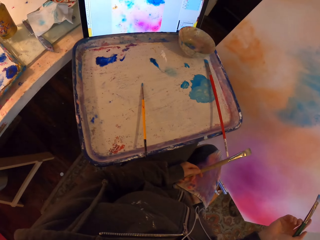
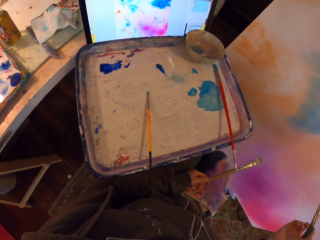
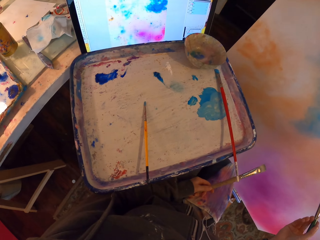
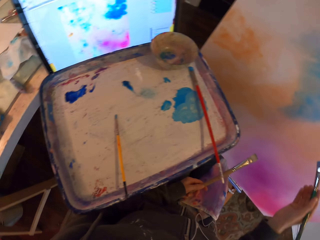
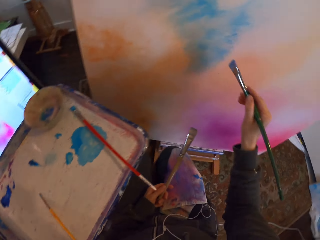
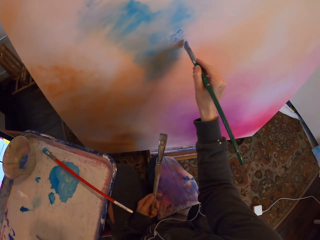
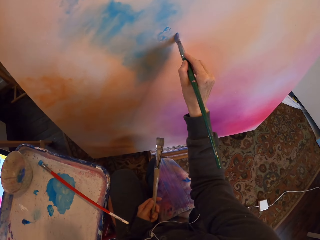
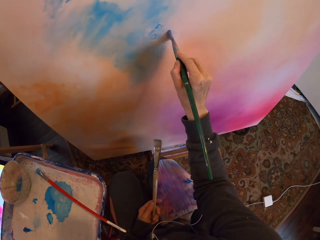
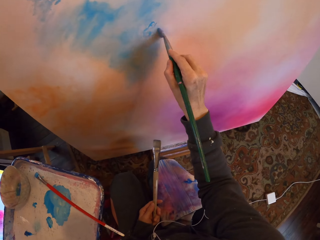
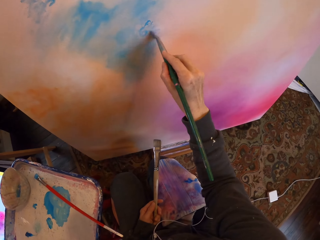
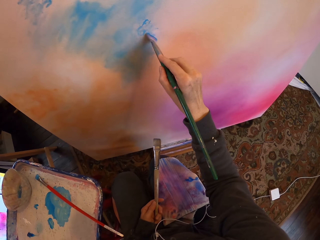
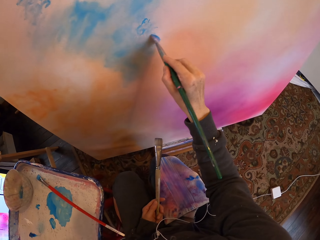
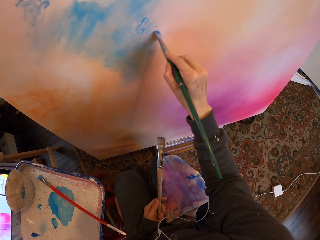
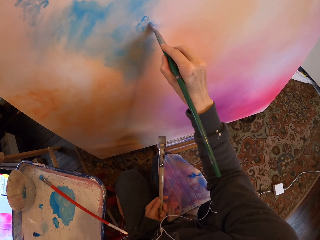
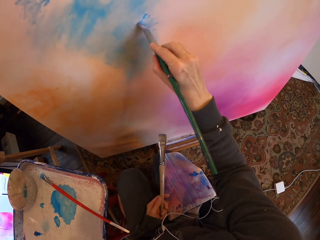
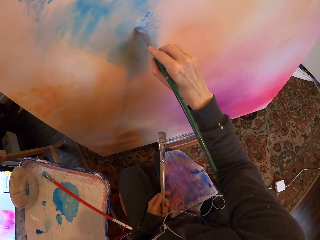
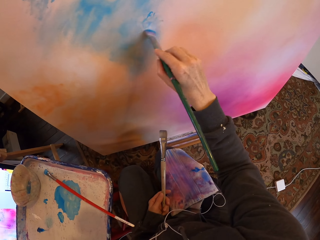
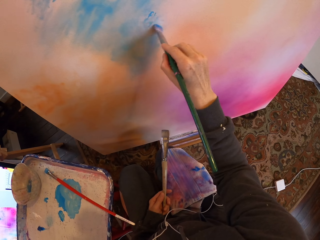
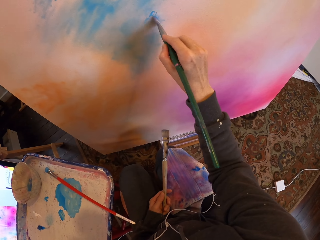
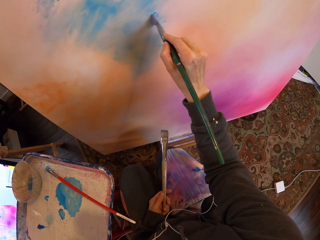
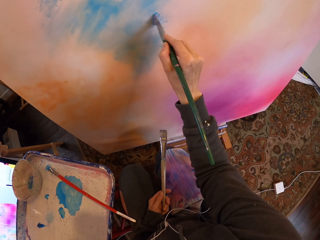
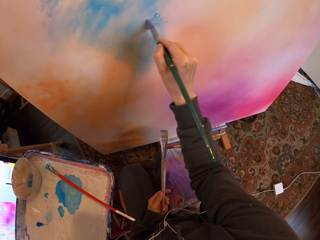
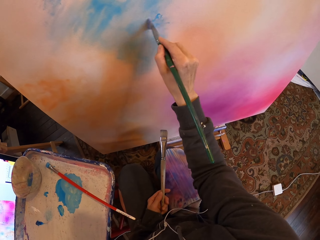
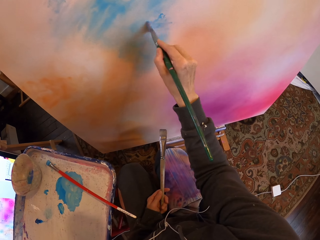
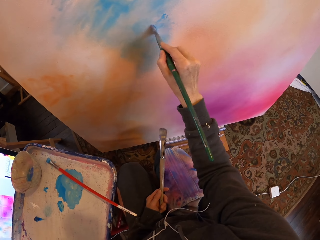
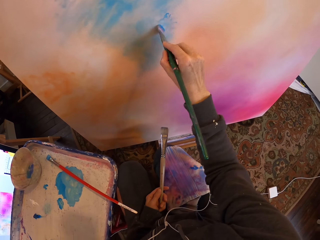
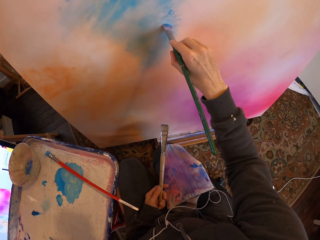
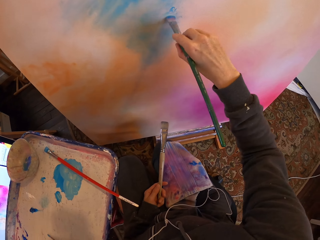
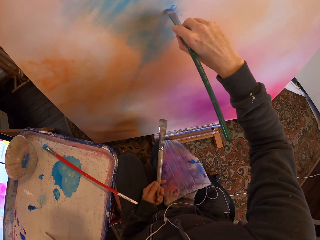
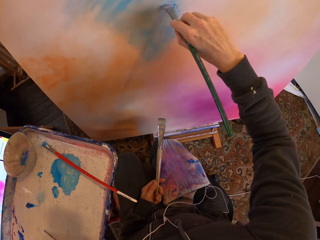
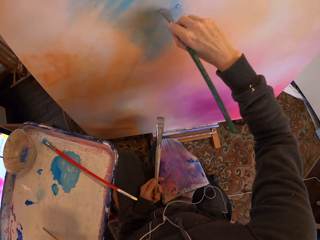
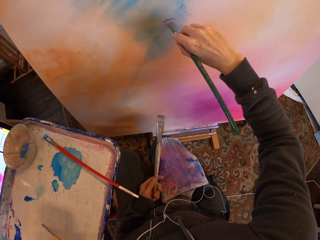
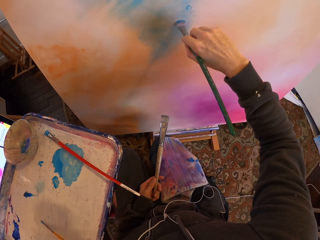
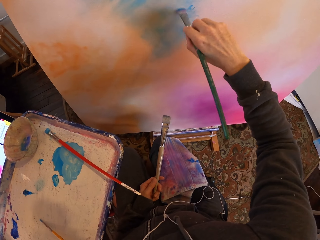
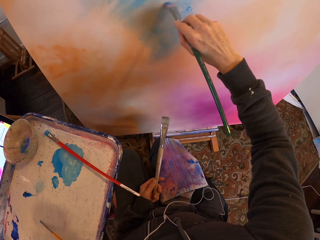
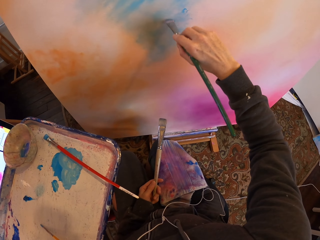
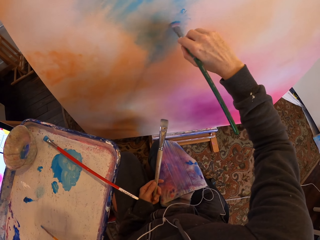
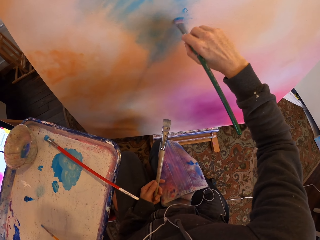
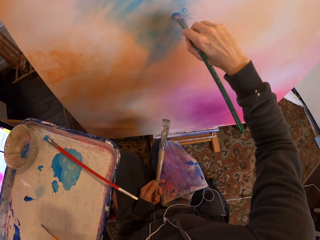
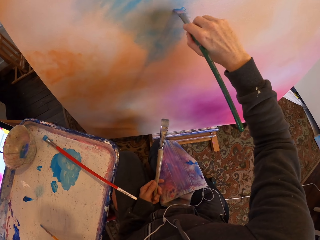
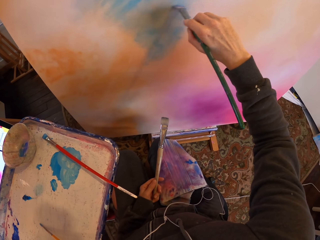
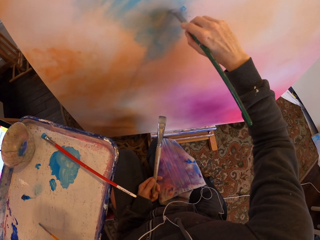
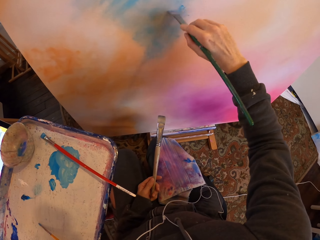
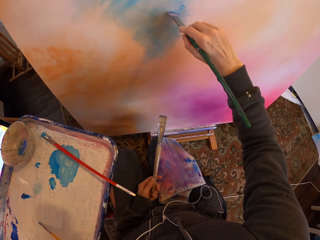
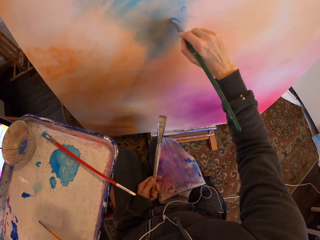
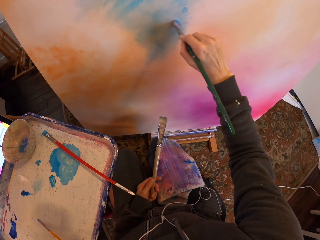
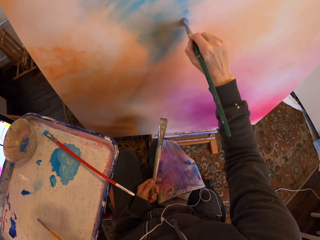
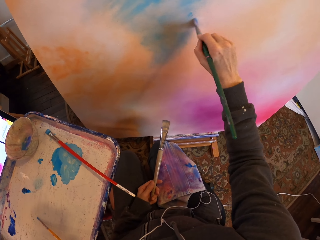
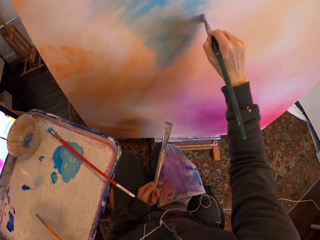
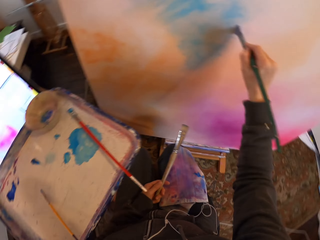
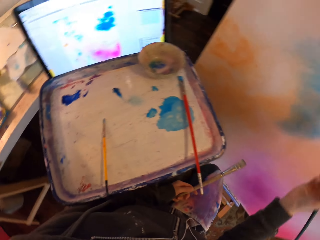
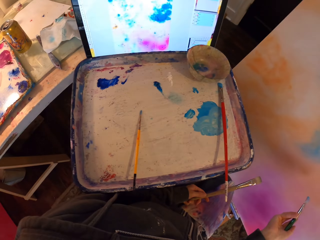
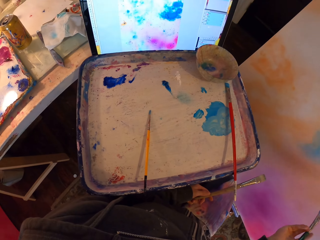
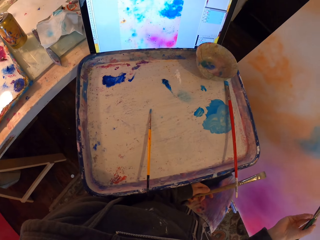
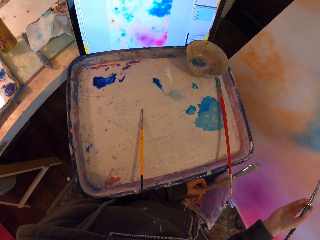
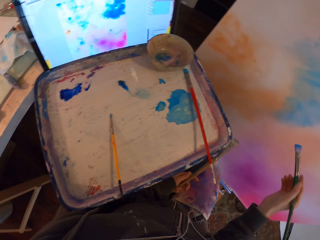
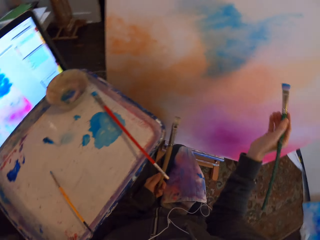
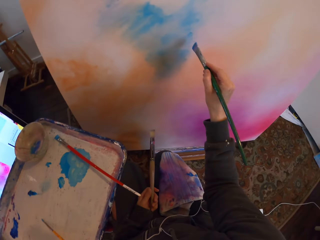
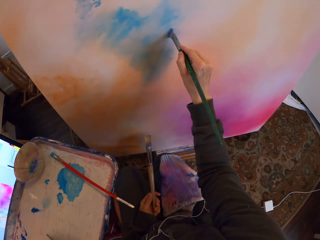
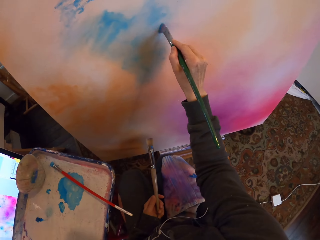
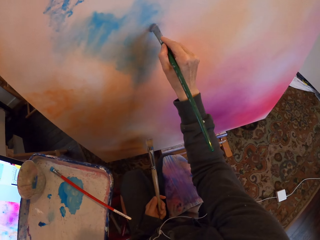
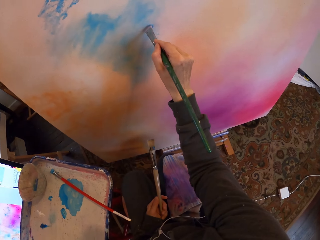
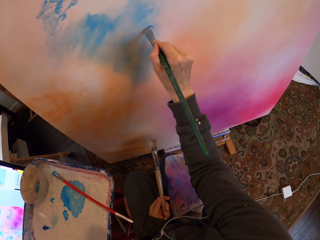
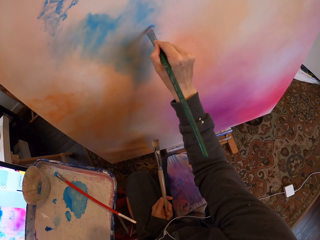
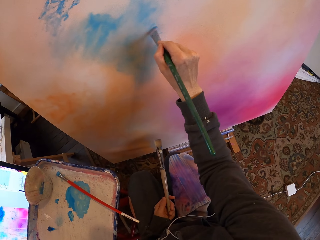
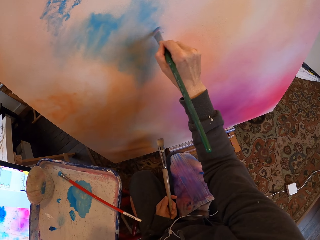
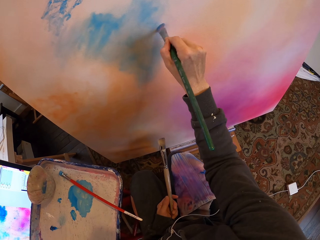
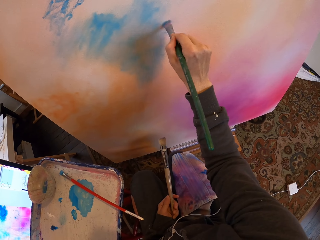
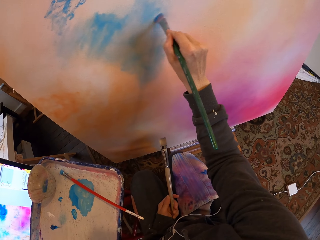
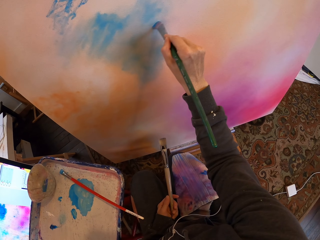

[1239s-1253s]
The camera wearer paints a painting board. They stare at the painting. They paint on the board.

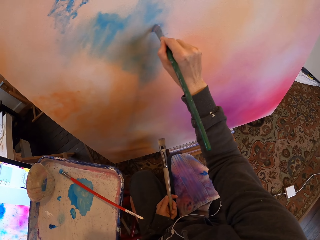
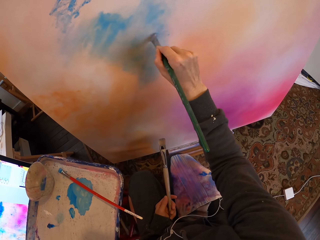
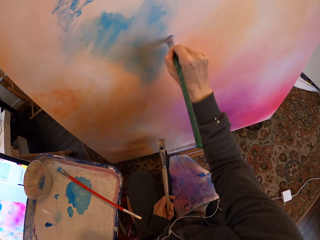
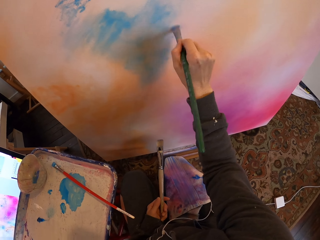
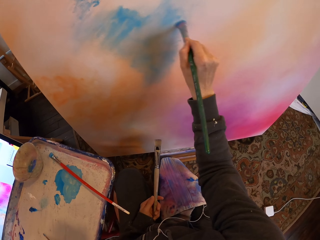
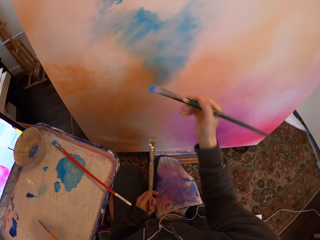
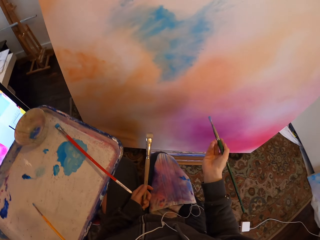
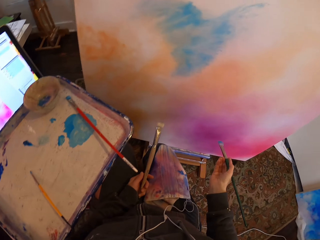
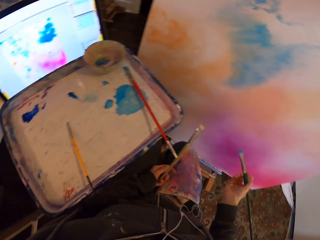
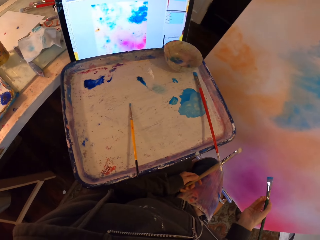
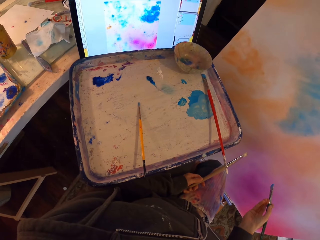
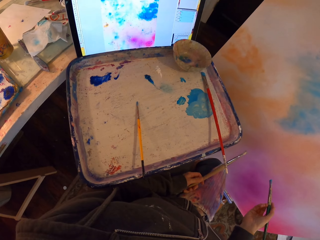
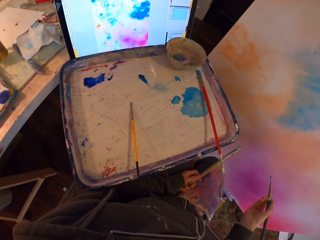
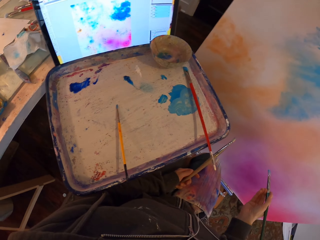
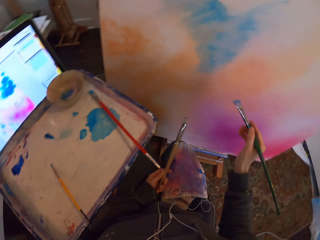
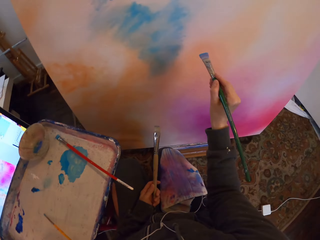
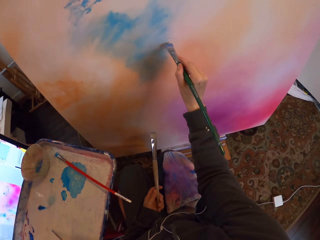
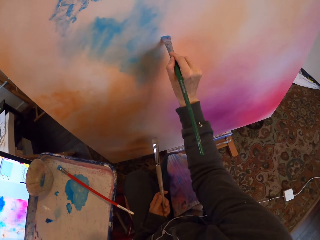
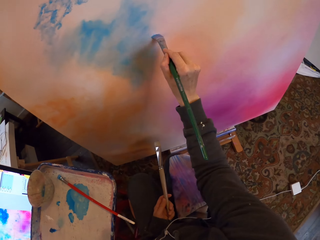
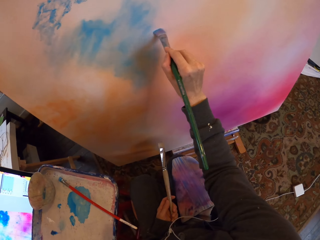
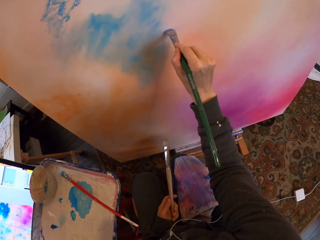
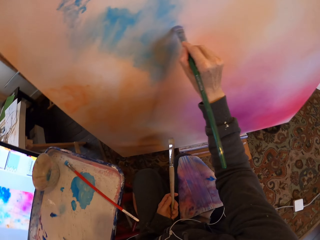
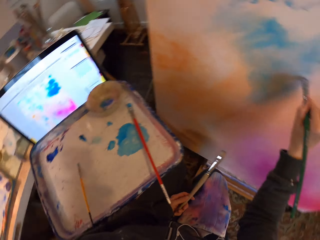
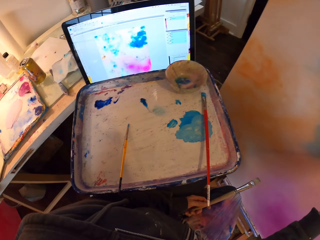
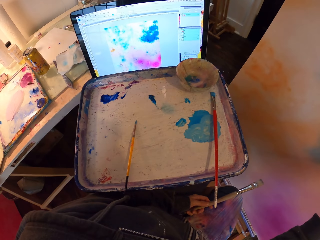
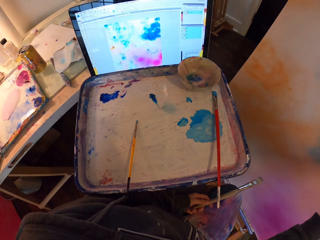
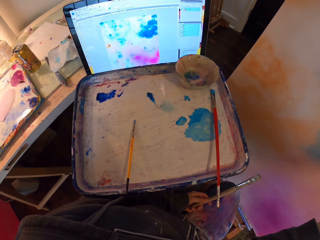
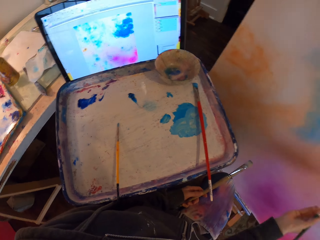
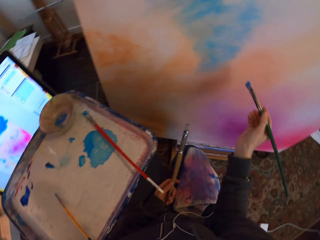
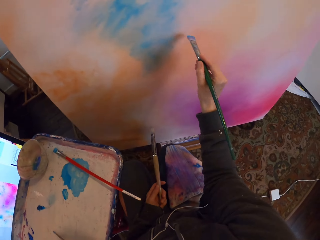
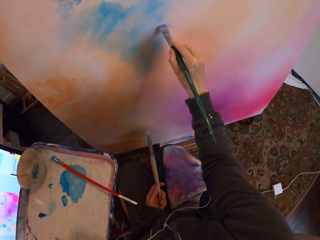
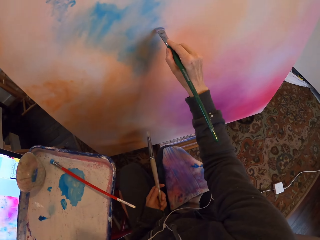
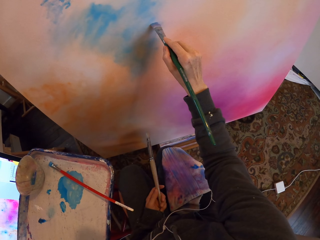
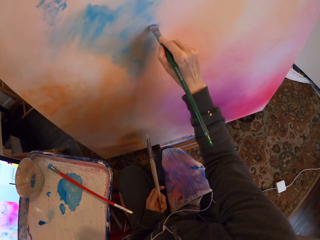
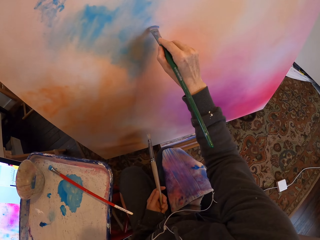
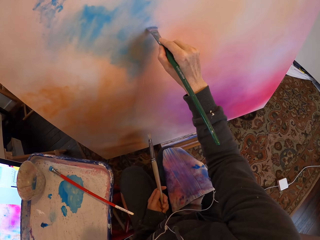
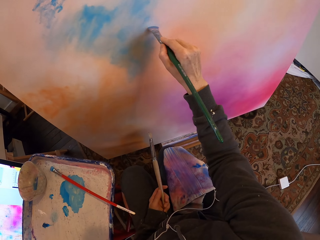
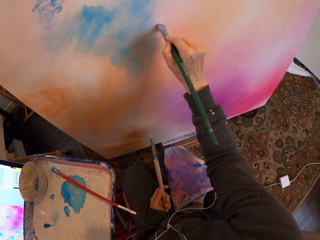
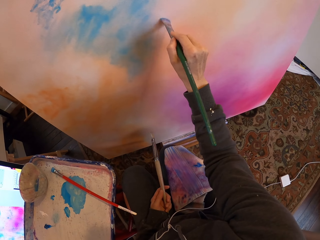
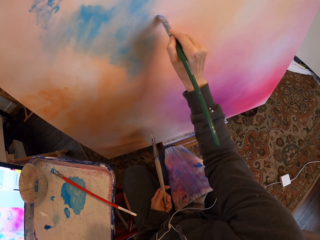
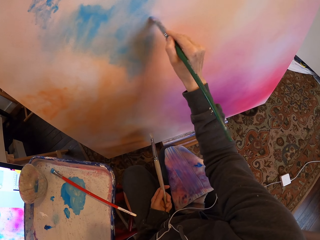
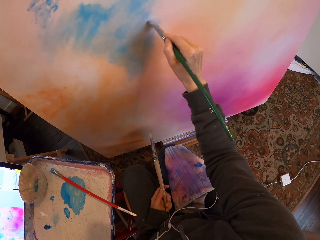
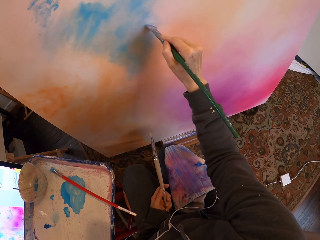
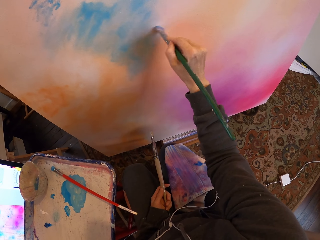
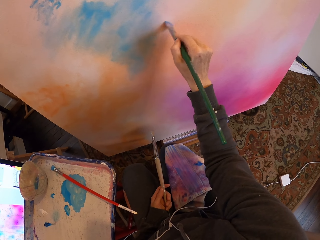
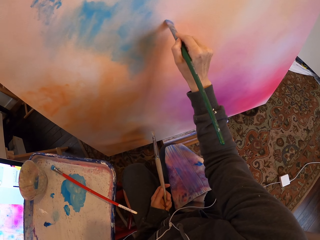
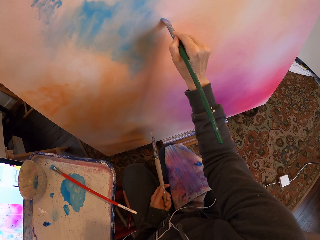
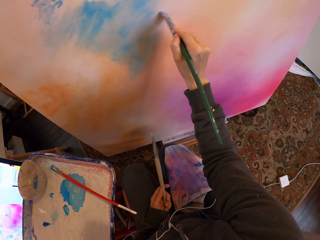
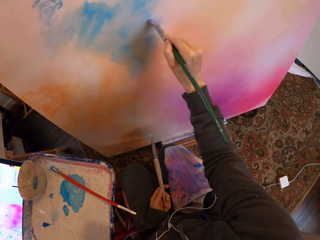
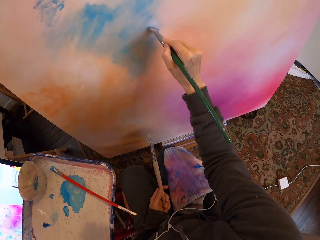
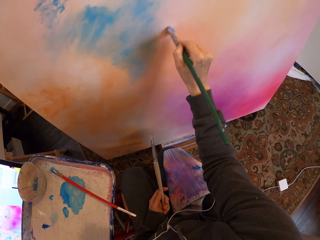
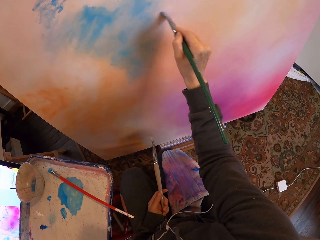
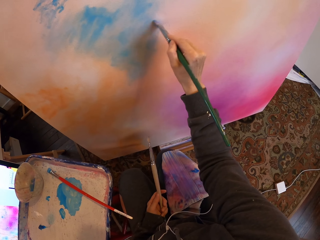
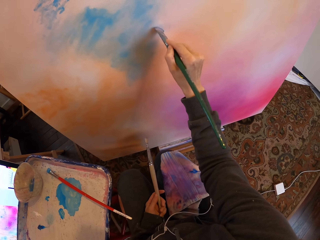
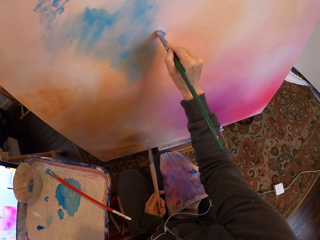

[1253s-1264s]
The camera wearer stares at paintings. They paint on a board.
